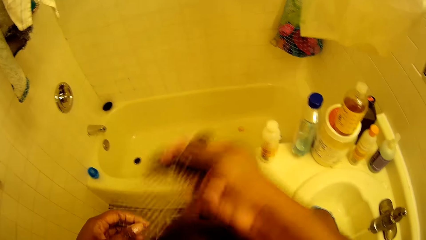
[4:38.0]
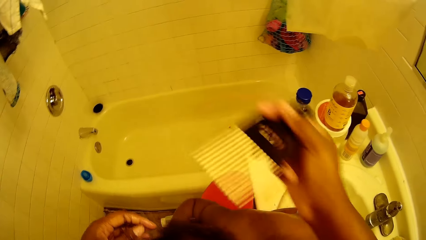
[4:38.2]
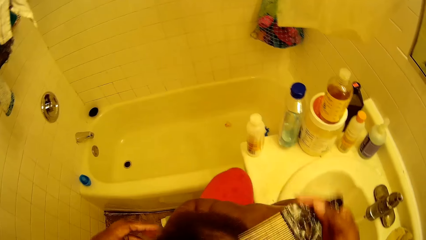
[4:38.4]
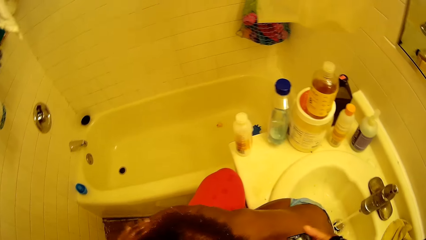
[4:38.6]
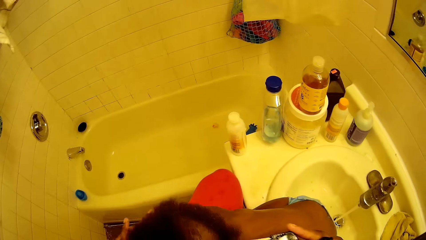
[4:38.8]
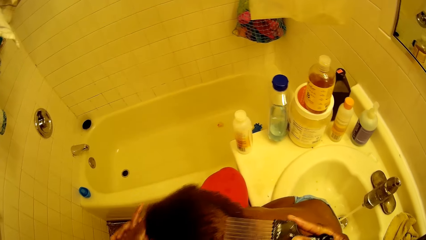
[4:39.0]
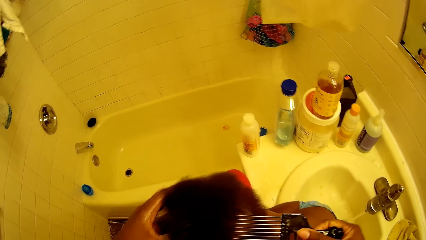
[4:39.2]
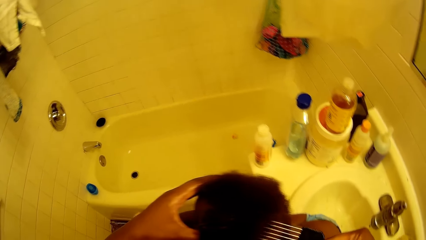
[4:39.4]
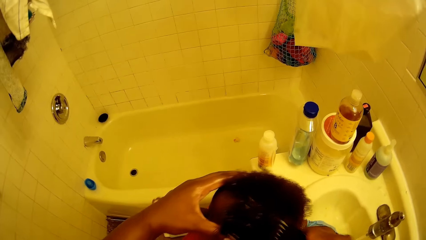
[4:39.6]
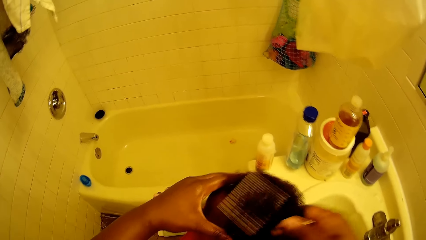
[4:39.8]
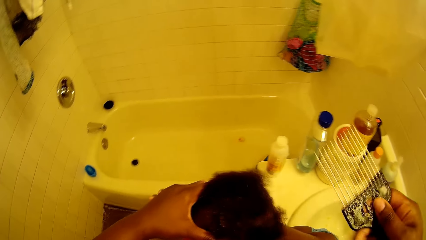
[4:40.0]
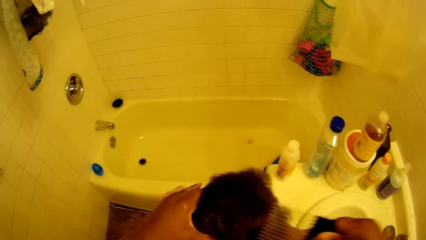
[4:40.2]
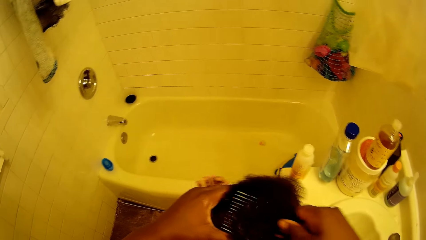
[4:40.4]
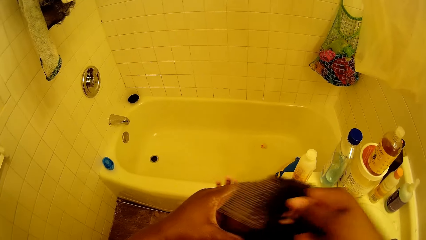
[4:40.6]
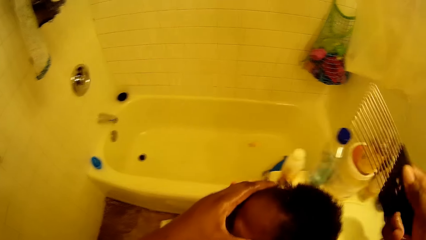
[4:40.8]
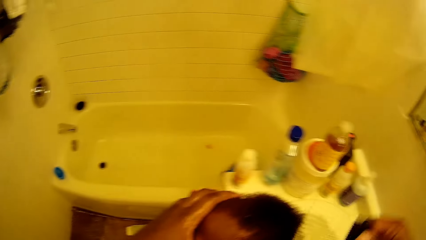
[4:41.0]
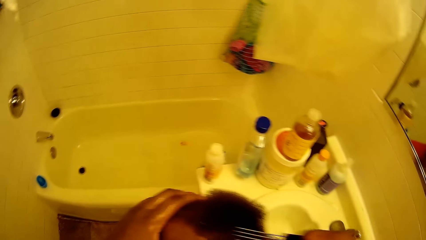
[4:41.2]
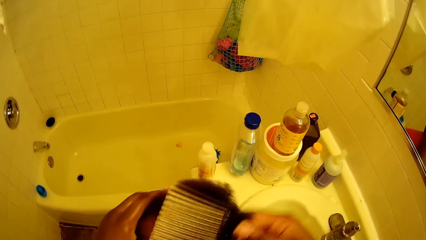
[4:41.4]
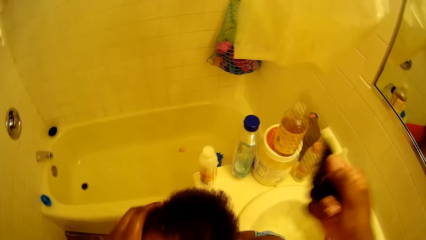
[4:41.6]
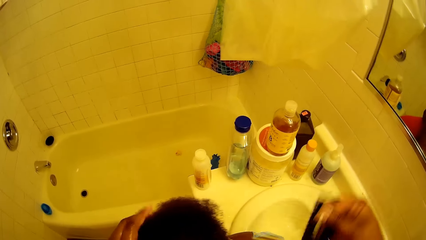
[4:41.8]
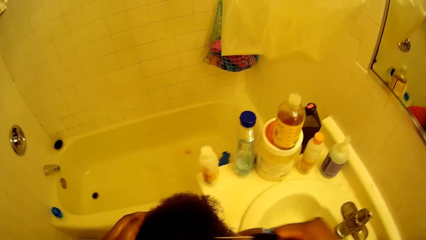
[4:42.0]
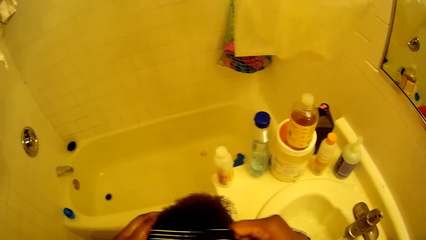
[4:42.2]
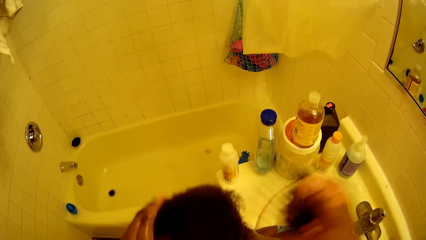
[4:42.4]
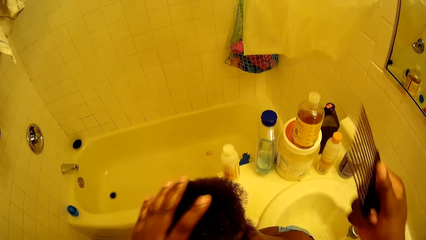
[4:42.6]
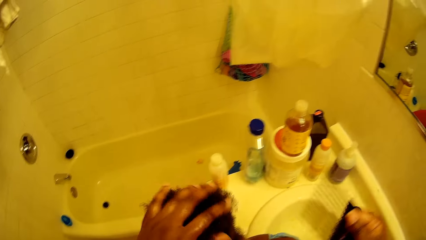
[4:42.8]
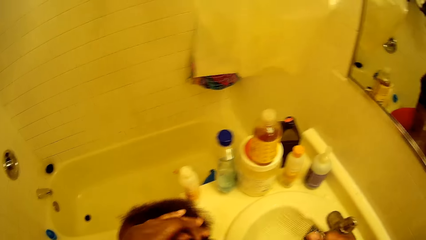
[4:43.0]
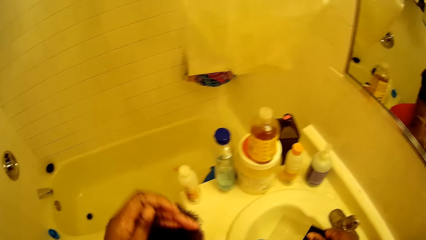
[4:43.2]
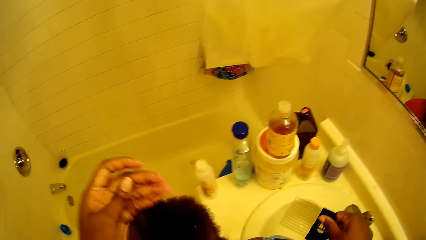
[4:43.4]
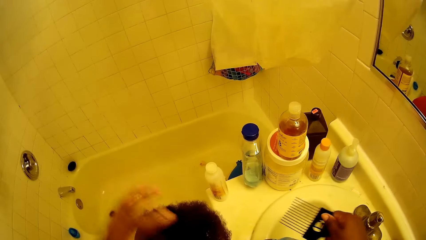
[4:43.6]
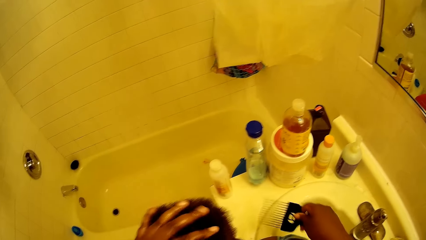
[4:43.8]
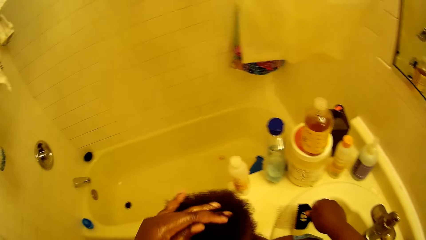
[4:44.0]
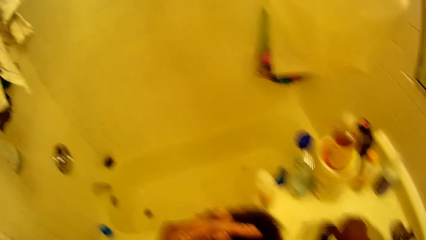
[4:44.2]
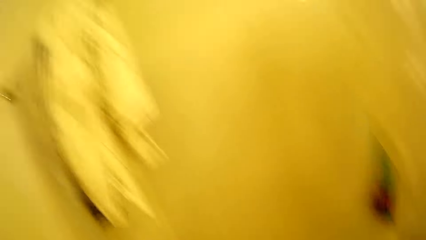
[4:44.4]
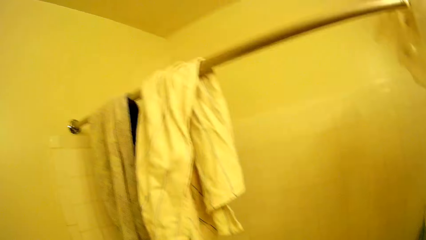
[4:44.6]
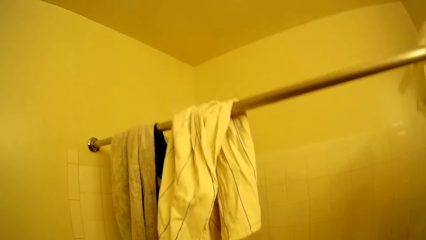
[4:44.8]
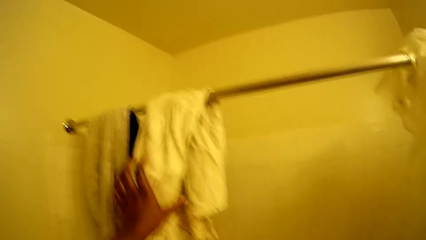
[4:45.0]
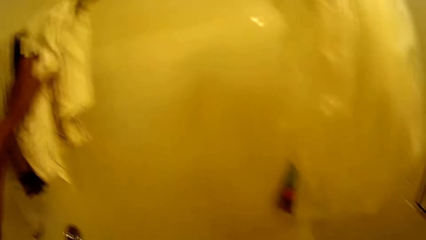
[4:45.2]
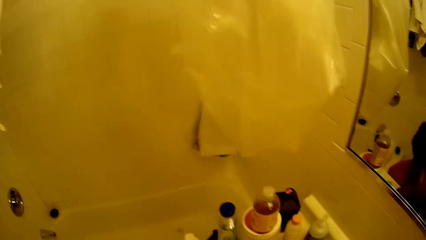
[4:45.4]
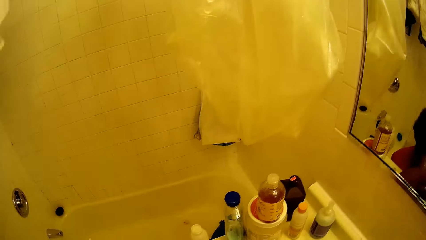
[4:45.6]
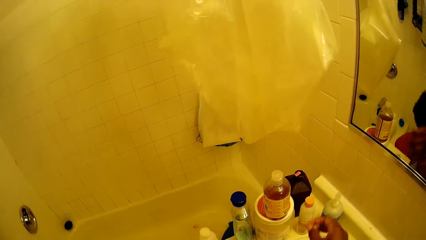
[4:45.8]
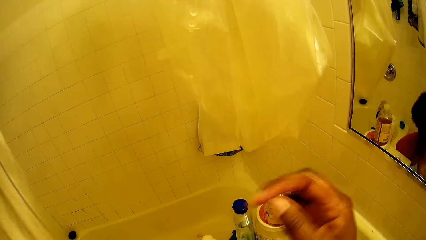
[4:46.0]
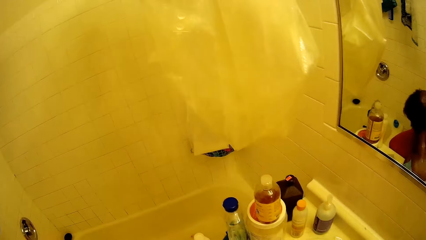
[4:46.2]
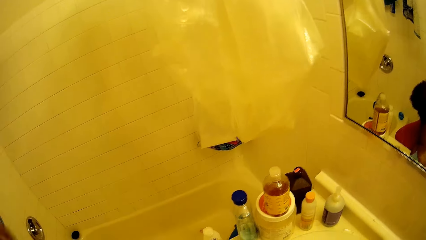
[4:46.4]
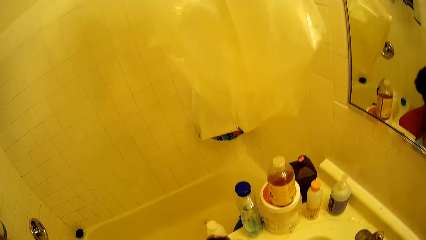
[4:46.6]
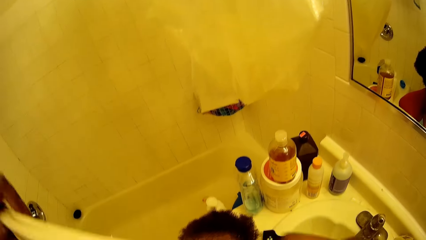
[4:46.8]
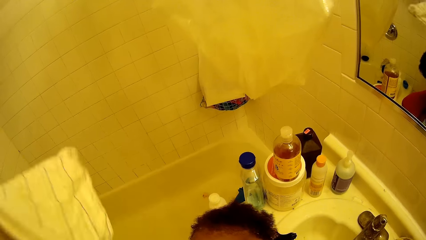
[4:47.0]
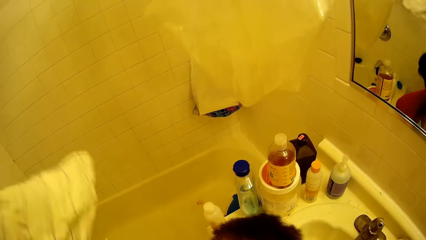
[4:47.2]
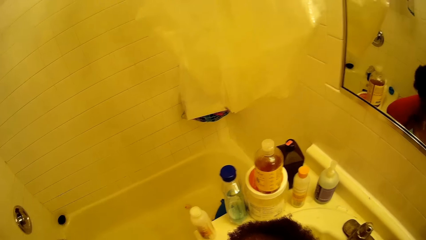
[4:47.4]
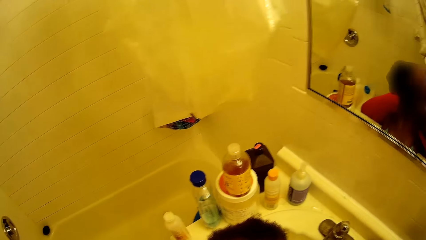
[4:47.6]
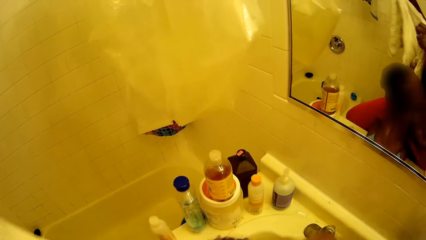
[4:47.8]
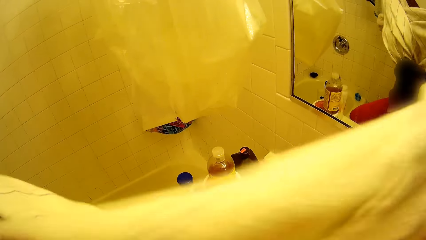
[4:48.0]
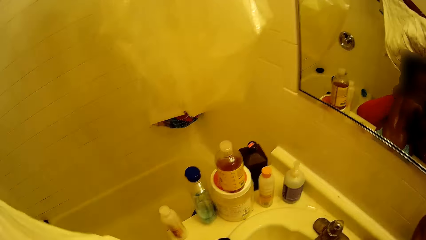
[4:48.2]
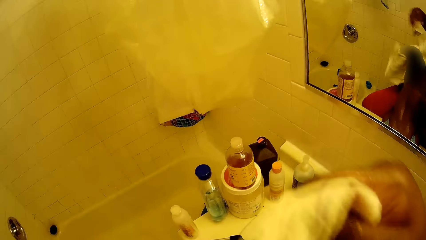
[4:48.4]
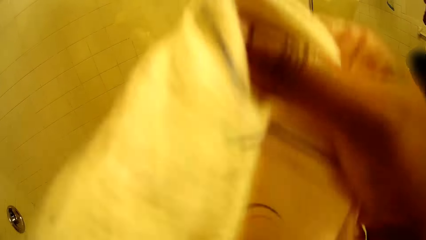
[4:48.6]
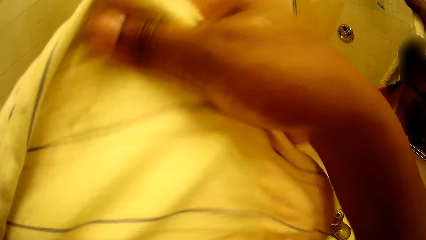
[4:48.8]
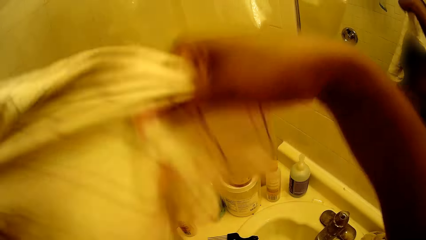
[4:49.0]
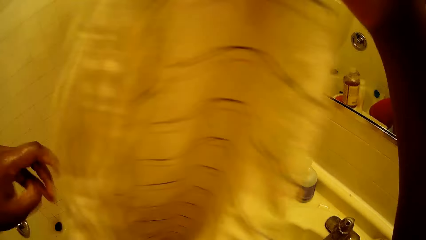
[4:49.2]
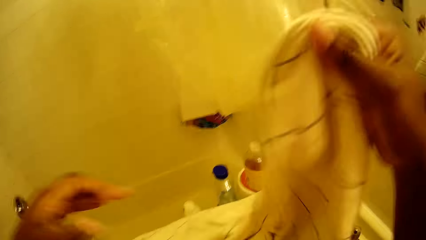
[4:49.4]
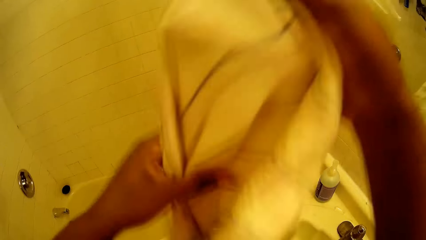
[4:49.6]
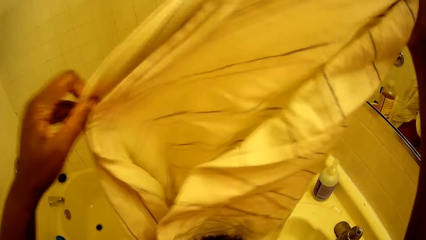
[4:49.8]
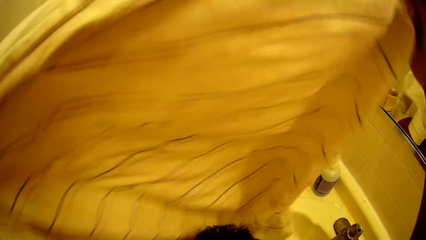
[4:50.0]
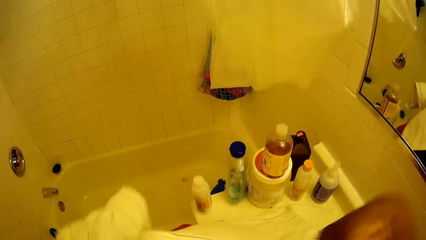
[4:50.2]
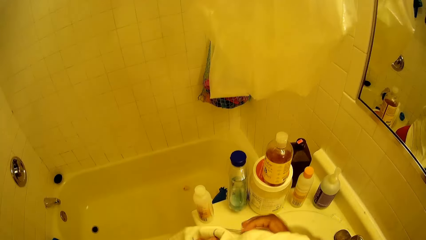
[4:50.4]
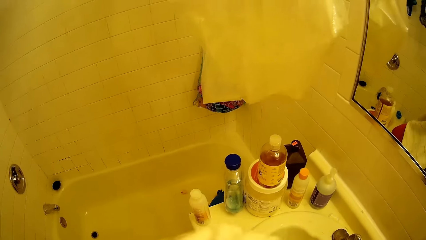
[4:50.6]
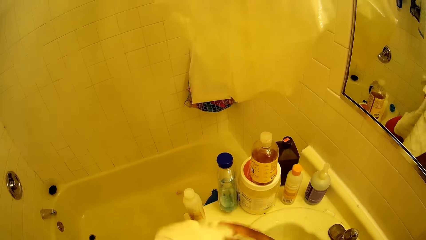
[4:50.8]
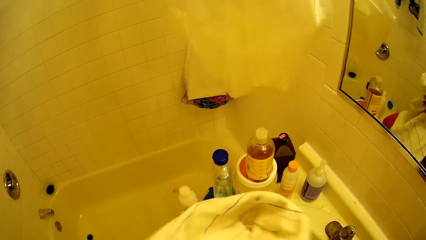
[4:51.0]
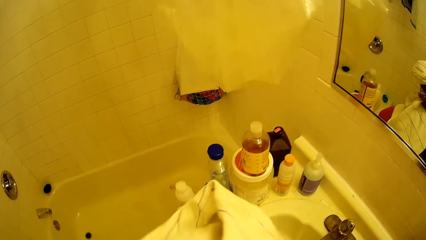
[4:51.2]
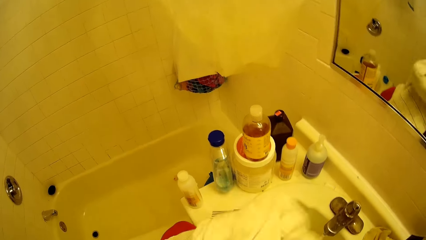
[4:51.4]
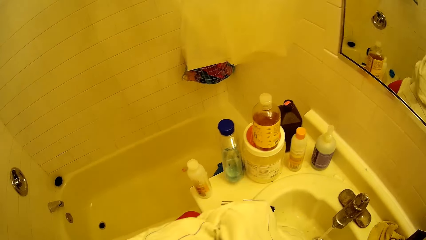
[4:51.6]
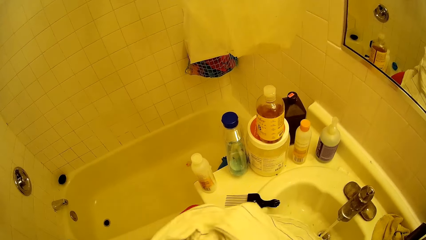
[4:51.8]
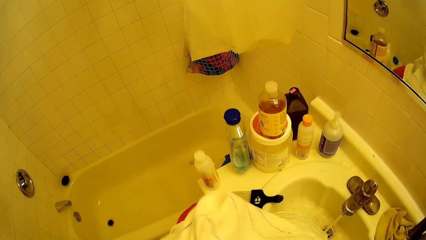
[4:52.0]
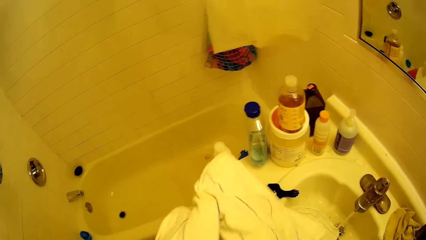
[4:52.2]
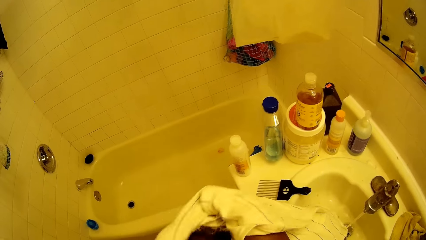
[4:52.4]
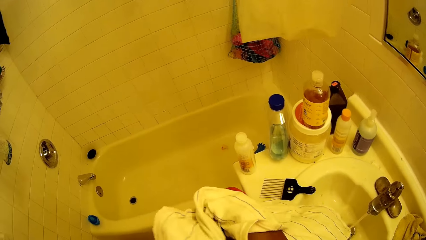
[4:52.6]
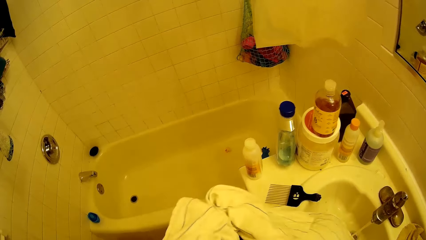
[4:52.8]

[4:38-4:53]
The girl interacts with the camera wearer. The camera wearer takes a towel from a hanger with her left hand. She converses. She holds the towel in her right hand and spreads the towel with both hands. She touches the towel with both hands. She cleans the girl's hair with the towel in her hands.
